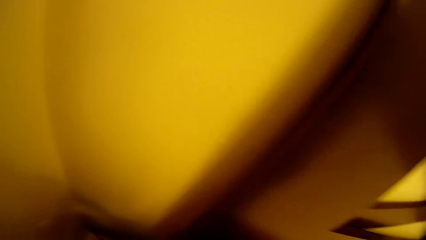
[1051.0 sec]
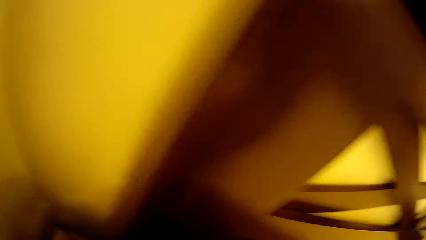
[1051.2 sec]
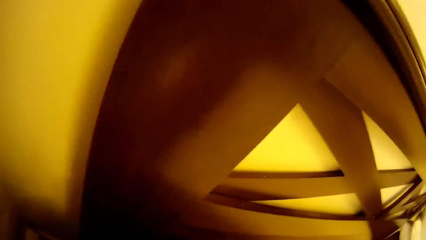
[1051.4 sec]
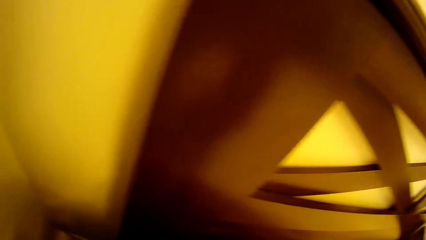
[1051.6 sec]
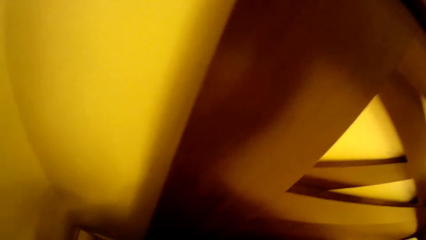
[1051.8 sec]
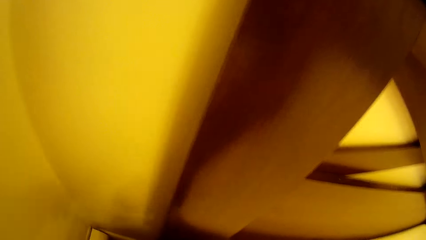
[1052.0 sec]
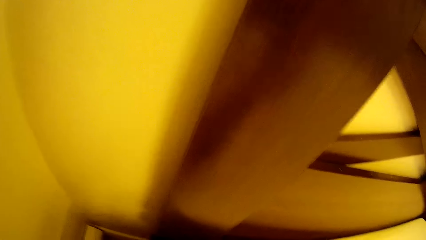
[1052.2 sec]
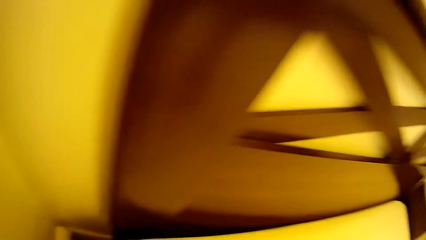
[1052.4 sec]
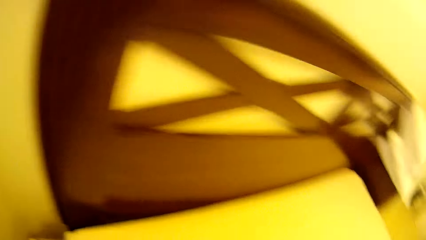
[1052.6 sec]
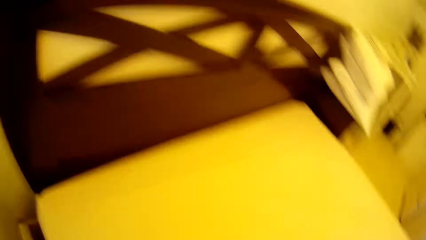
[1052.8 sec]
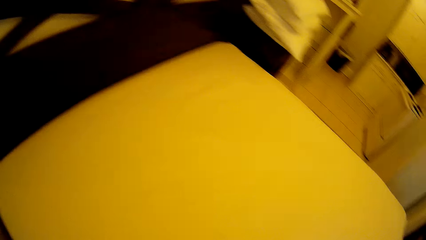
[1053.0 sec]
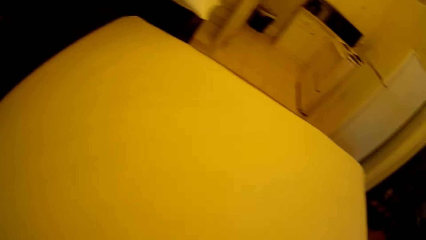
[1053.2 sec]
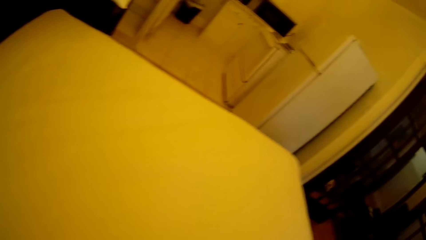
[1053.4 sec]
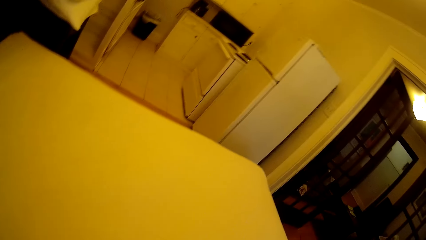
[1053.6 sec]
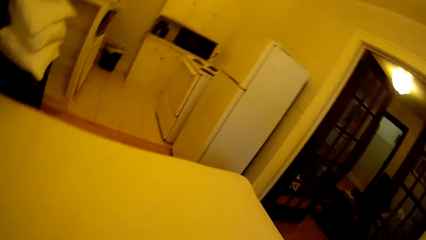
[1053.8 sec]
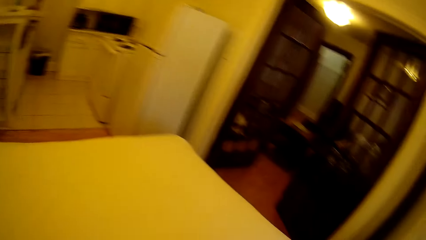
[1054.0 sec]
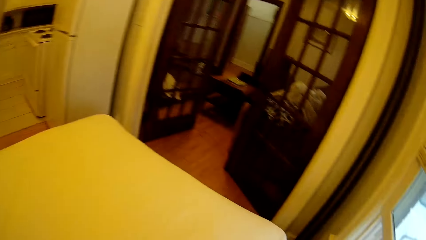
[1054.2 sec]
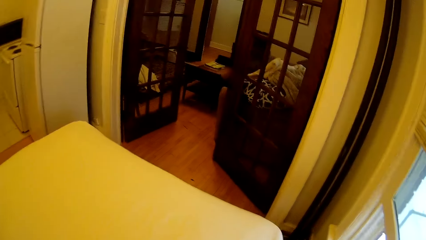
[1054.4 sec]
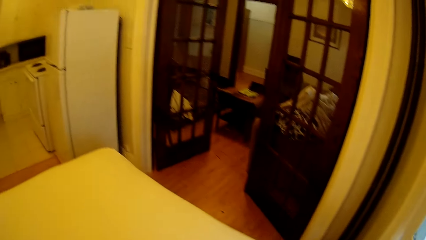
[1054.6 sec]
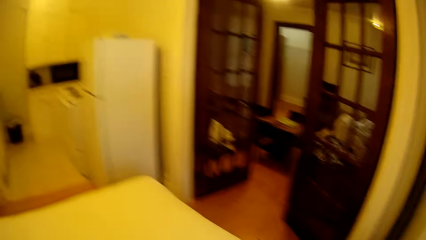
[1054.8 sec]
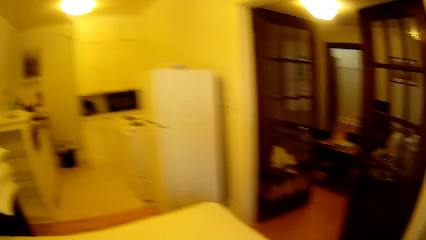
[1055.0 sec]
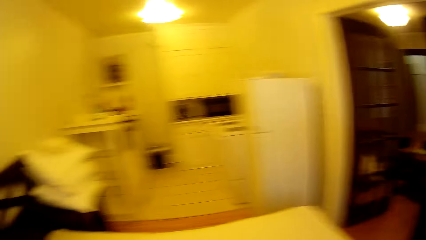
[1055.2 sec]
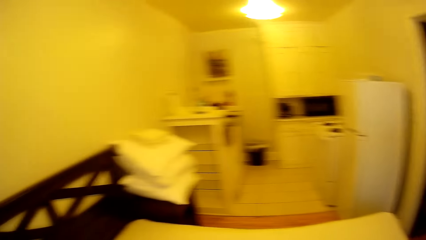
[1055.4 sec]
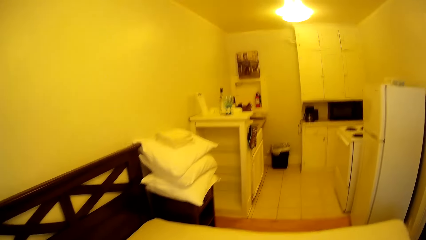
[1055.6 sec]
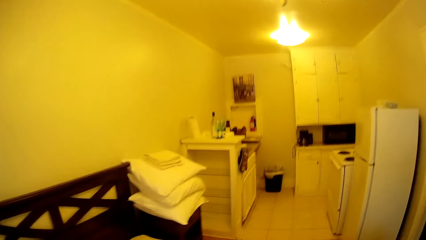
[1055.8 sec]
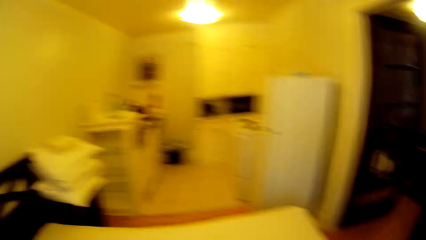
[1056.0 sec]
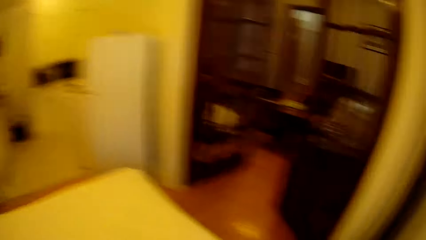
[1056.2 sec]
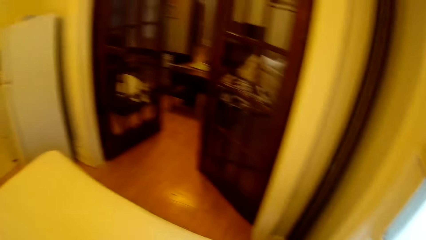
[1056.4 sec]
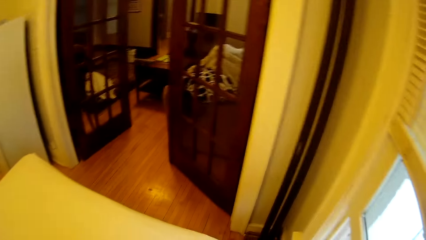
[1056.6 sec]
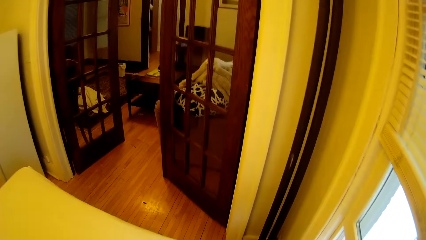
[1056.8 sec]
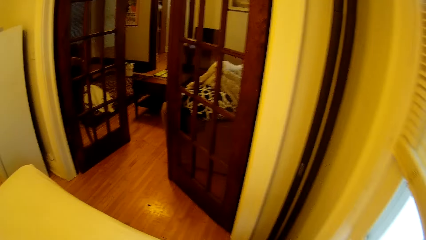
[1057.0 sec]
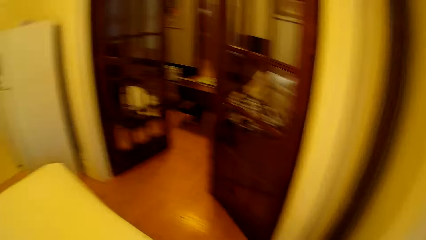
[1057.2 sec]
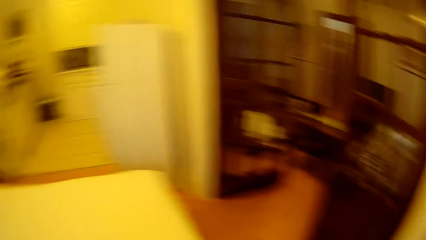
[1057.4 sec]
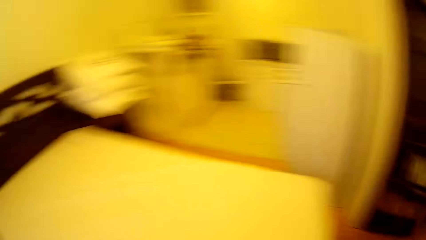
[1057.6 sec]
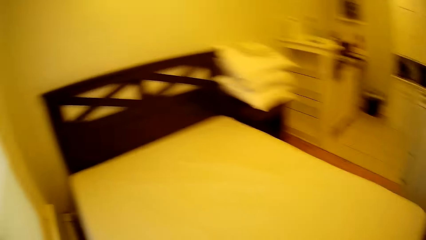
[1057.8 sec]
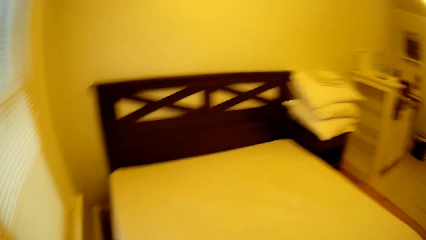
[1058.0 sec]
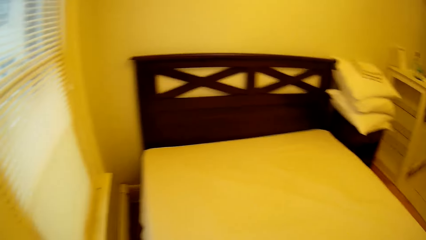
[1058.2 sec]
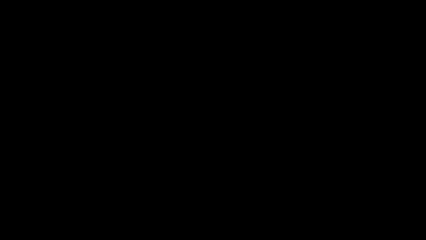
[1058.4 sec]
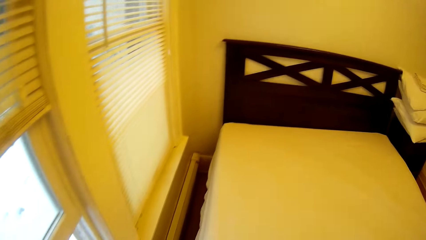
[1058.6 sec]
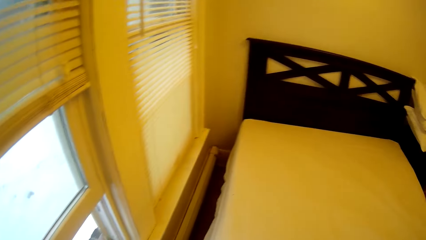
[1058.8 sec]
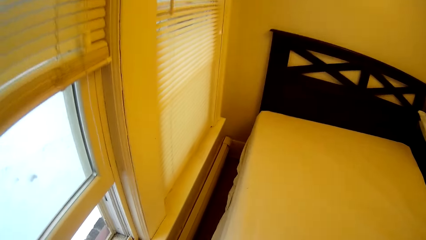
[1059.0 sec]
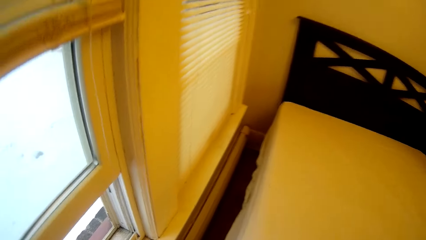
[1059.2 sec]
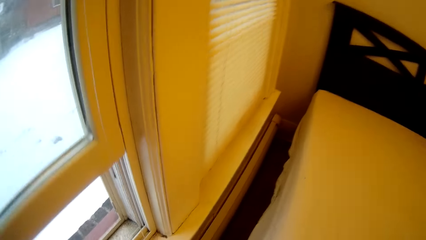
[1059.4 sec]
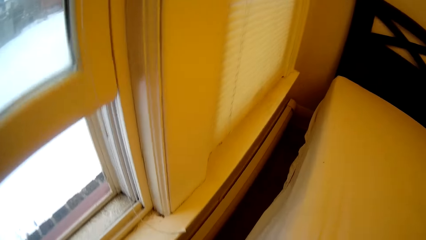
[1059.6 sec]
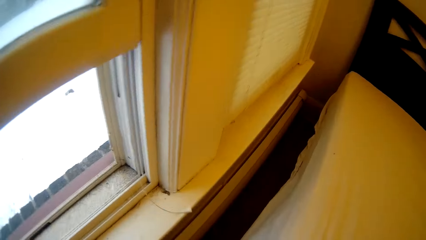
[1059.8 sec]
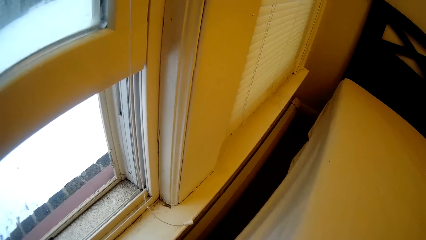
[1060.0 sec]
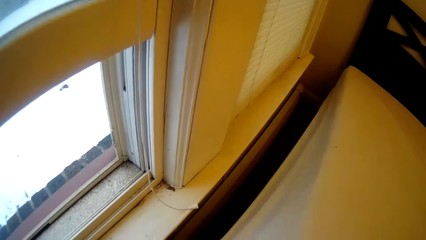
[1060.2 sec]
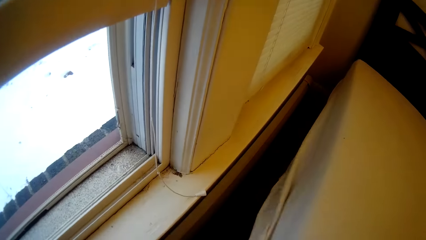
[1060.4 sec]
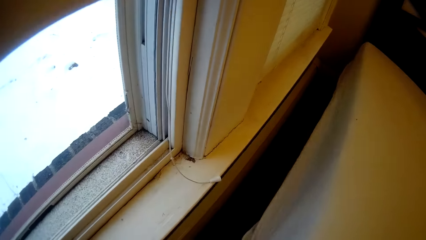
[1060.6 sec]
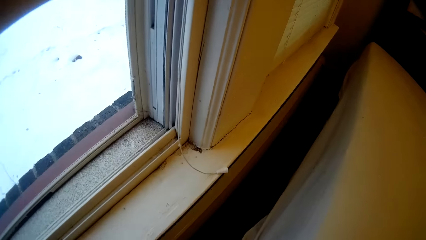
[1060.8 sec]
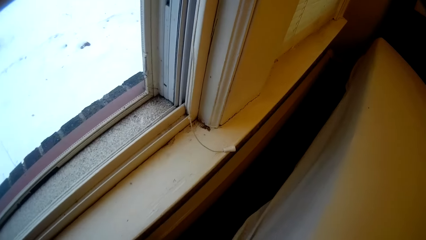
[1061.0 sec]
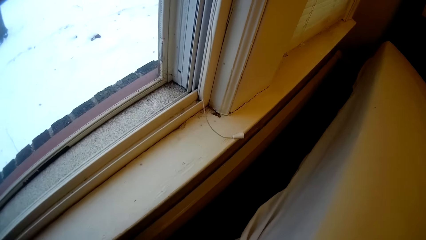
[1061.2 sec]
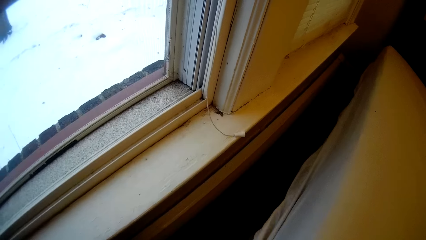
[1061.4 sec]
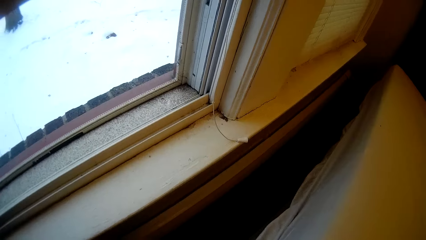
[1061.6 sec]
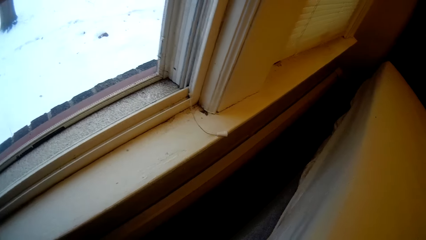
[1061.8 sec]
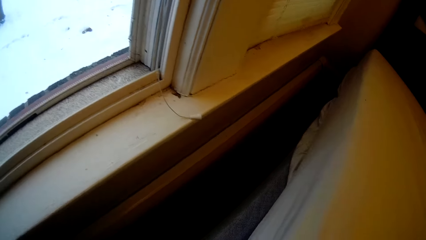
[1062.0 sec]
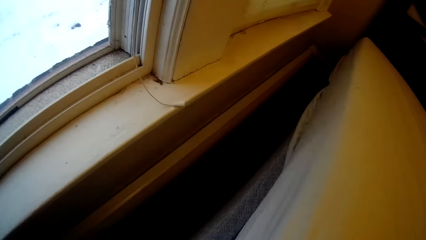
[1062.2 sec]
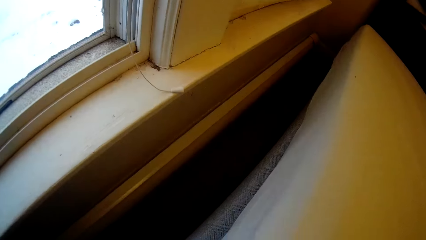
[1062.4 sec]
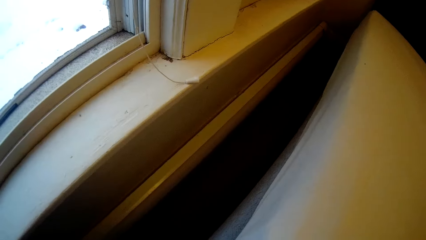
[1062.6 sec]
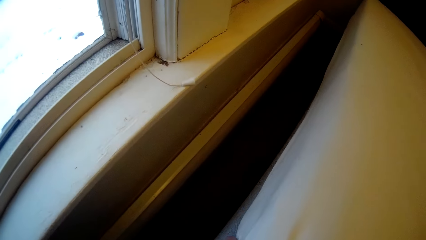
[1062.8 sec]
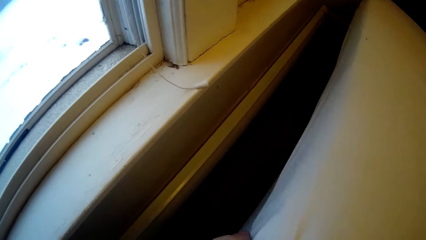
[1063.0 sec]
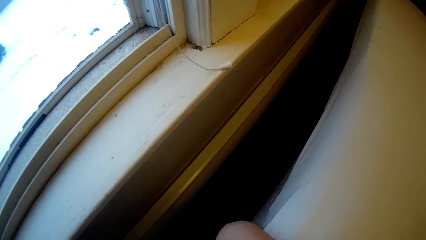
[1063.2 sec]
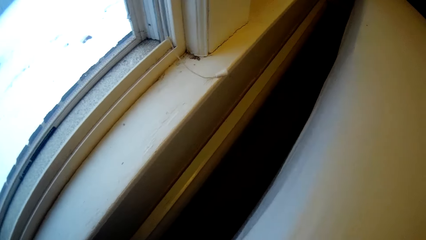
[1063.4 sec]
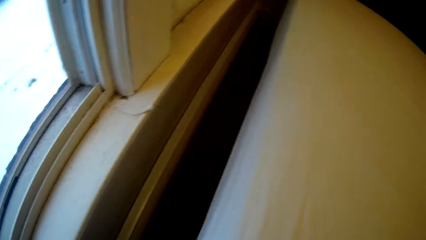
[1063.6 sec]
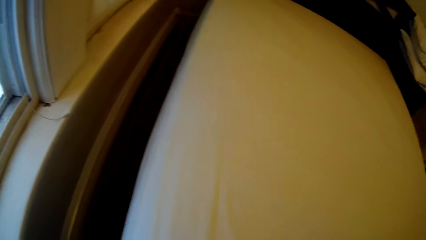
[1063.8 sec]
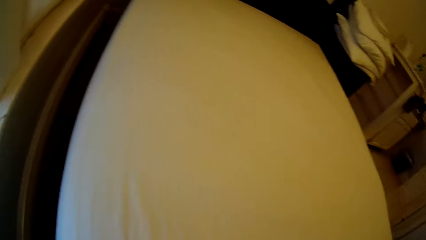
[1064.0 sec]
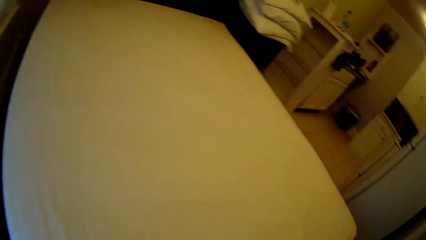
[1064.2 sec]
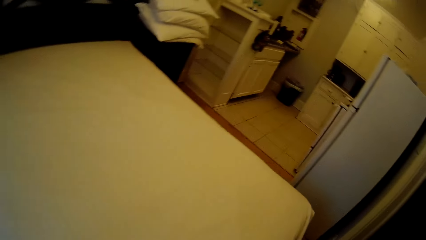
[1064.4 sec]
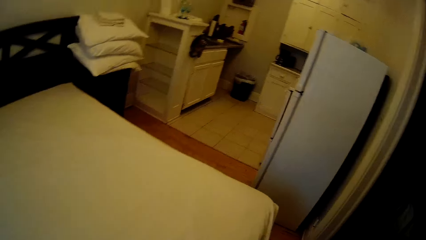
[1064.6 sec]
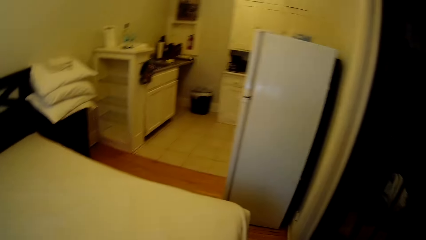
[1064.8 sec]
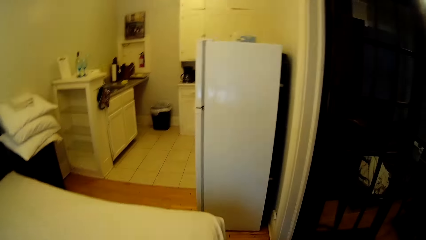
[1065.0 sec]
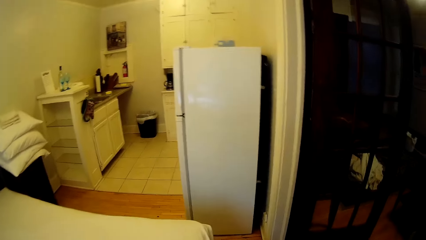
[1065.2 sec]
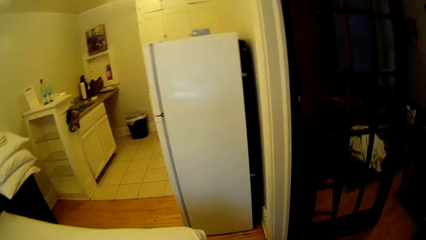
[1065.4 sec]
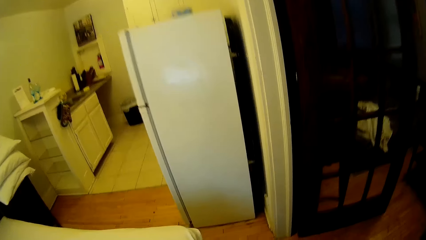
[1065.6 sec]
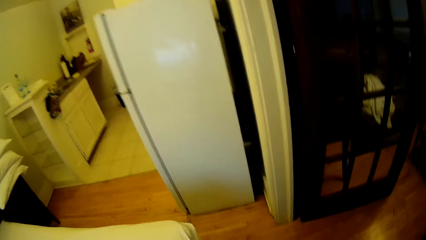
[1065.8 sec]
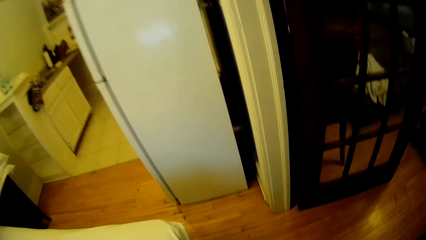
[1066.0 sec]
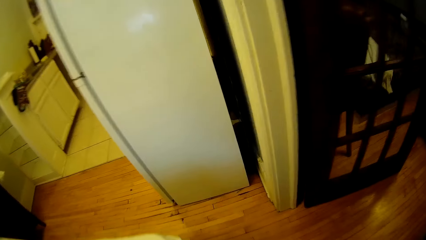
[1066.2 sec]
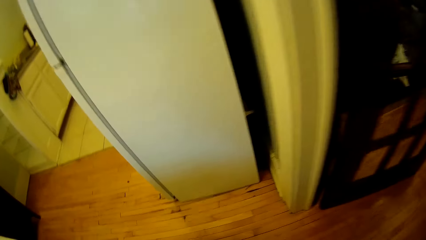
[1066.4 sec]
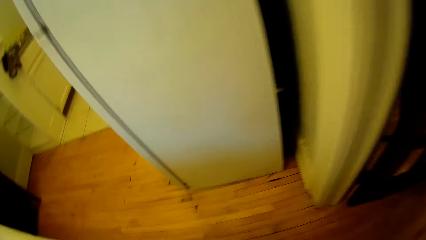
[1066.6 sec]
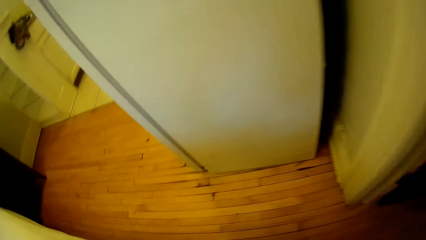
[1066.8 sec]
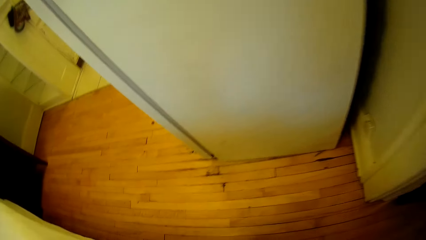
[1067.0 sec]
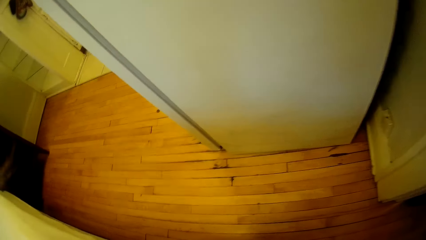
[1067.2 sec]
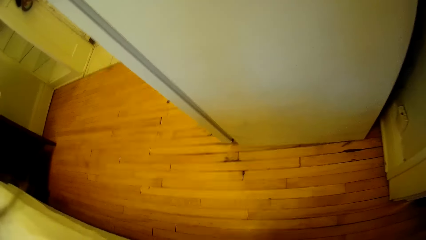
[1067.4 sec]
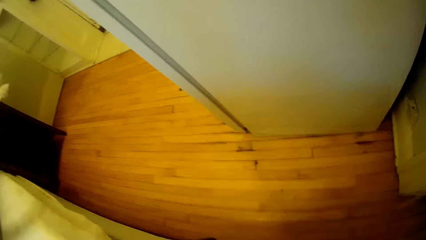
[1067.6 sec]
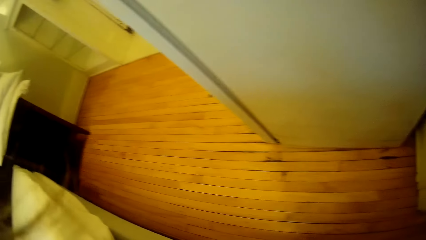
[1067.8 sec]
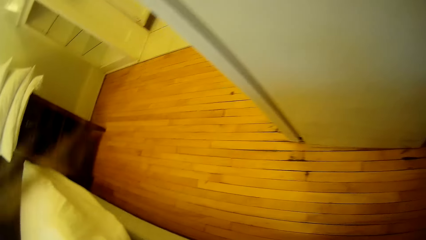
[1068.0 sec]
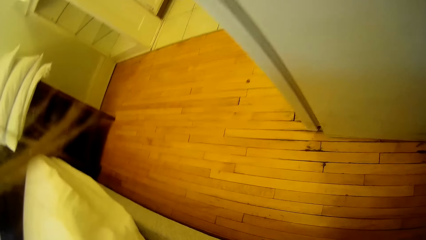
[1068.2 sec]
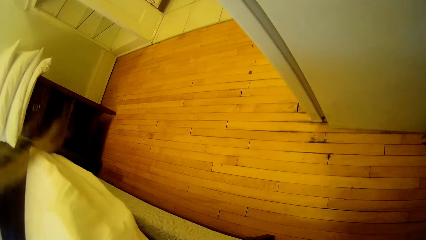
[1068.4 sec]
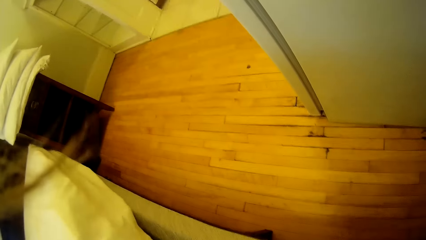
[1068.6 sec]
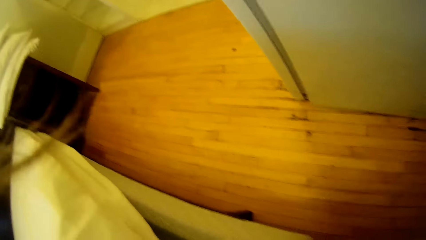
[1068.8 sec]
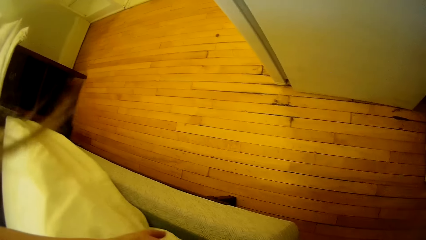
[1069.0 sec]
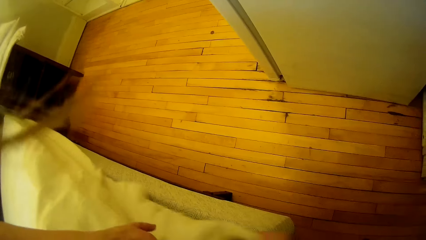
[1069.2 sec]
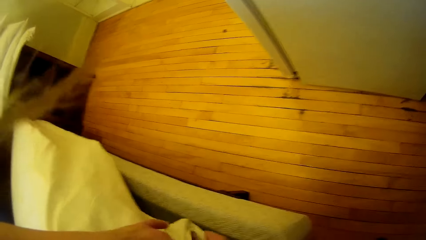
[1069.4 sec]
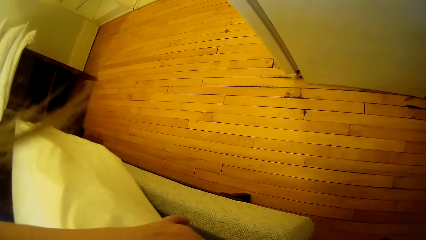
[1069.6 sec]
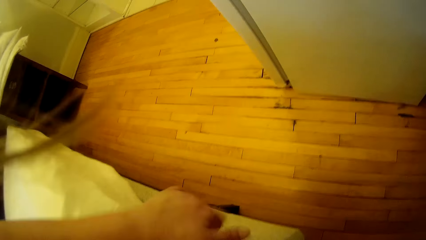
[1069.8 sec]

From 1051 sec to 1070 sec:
The camera wearer walks around the bed. They make the bed. They walk around the bed. They make the bed.
